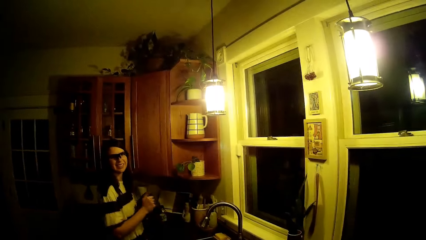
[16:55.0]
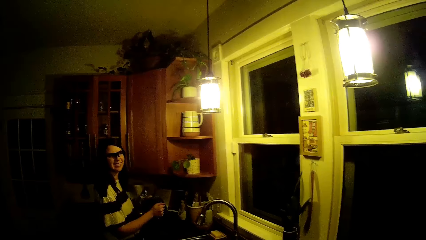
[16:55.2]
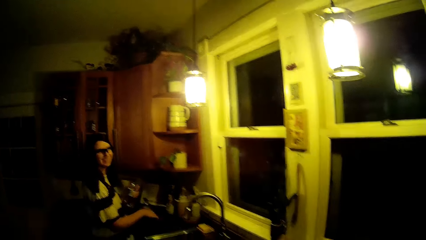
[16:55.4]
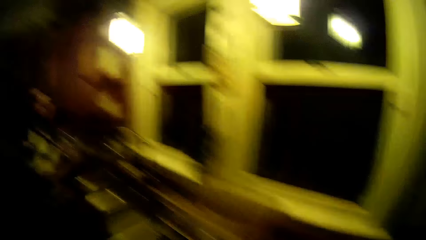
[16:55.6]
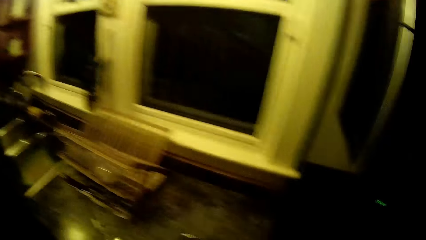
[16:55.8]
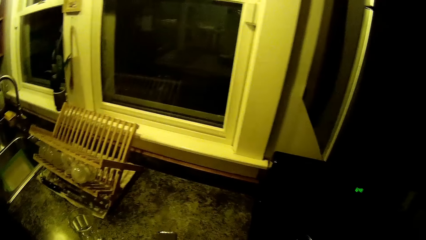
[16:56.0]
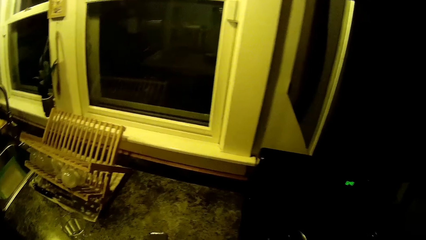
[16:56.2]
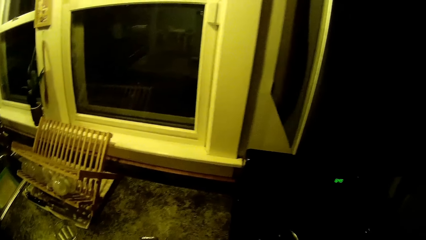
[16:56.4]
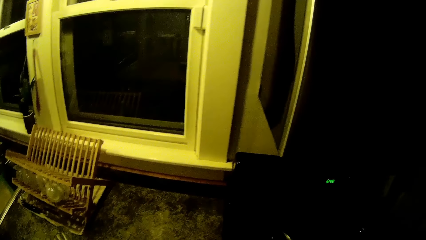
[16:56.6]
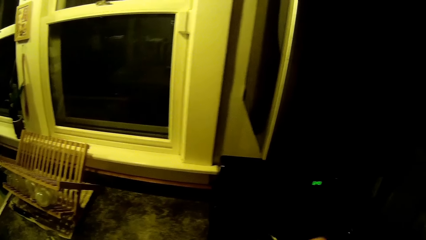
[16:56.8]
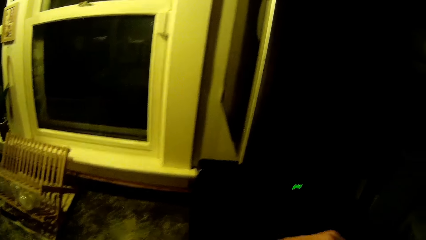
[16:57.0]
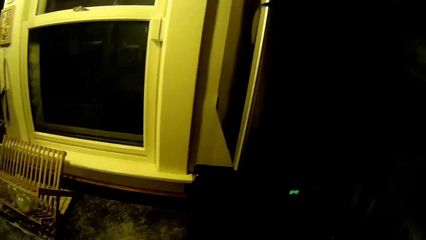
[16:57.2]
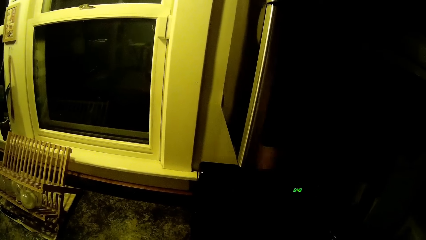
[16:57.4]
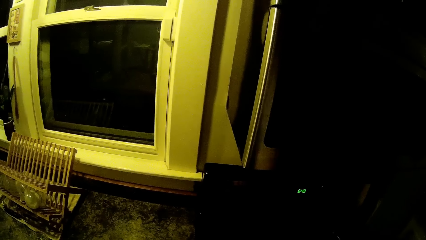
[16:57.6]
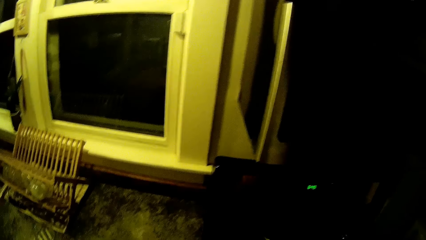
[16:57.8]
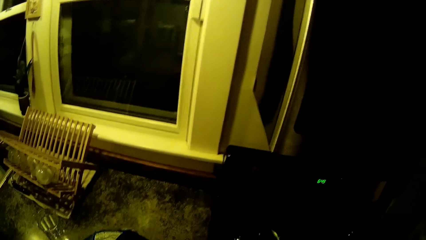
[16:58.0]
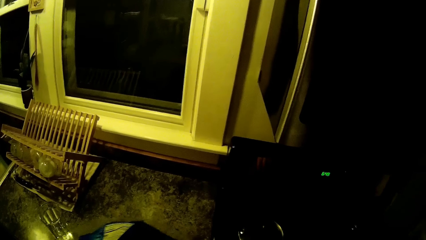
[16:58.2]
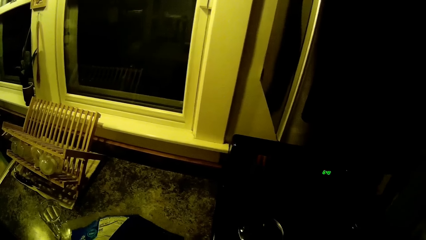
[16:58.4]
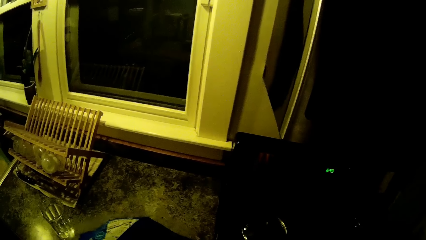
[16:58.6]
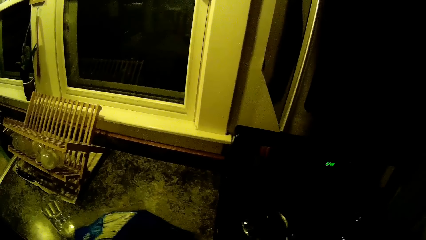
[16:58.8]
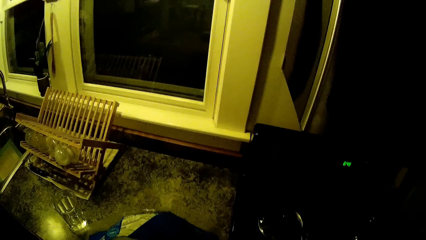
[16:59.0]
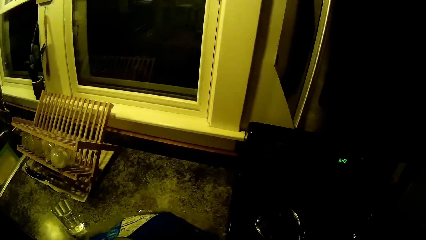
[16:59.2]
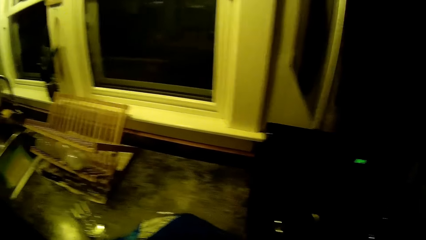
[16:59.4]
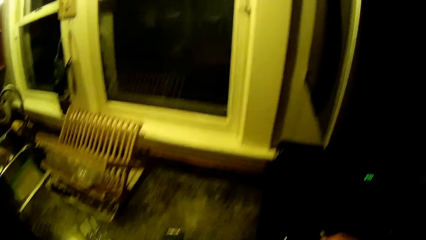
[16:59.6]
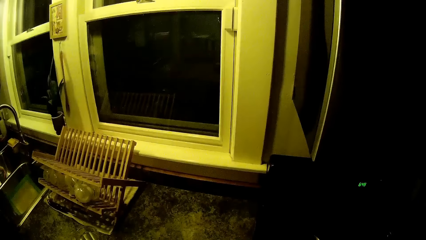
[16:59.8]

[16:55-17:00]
The camera wearer looks at the woman.

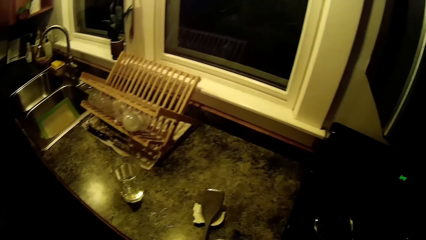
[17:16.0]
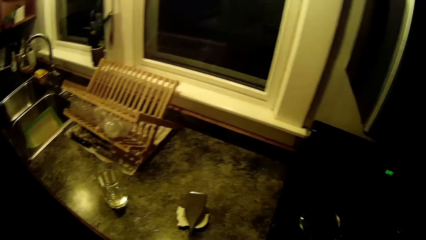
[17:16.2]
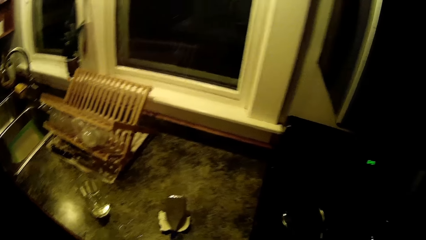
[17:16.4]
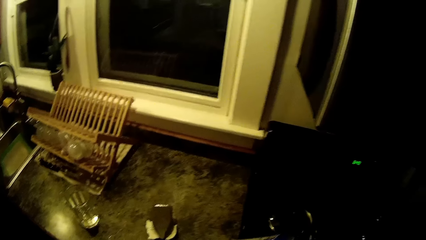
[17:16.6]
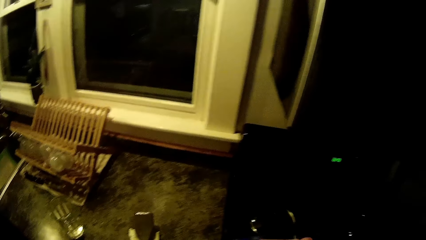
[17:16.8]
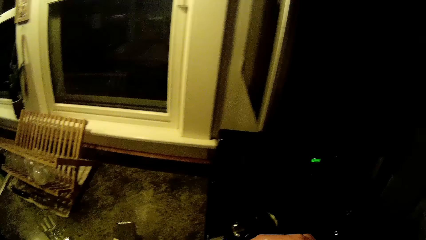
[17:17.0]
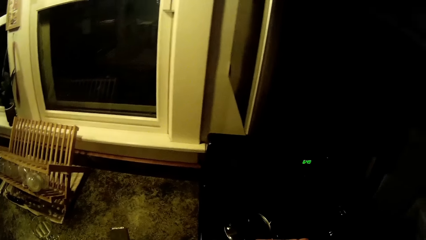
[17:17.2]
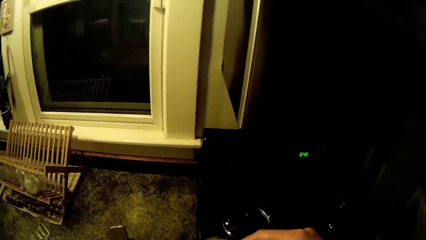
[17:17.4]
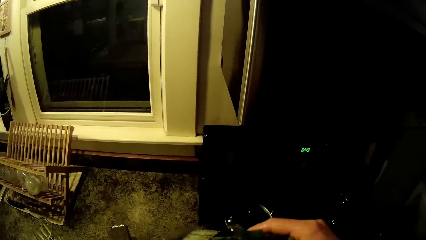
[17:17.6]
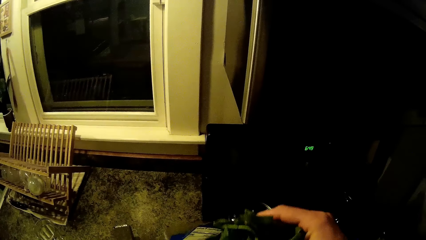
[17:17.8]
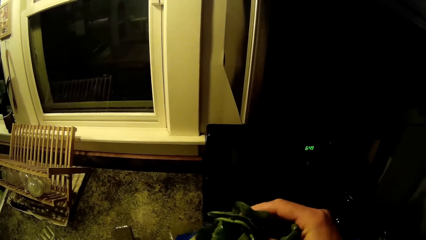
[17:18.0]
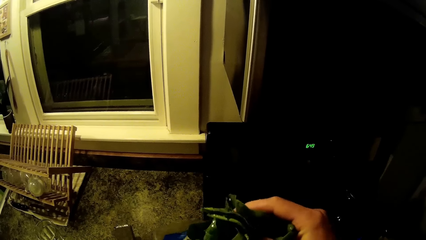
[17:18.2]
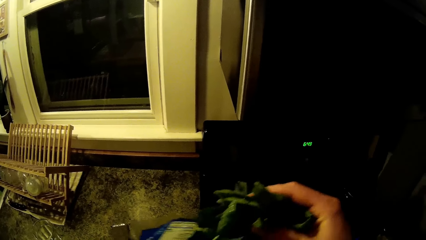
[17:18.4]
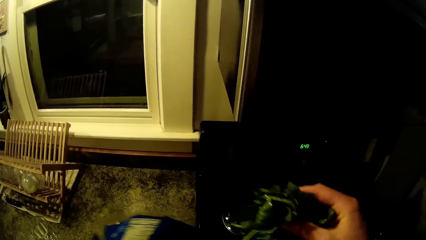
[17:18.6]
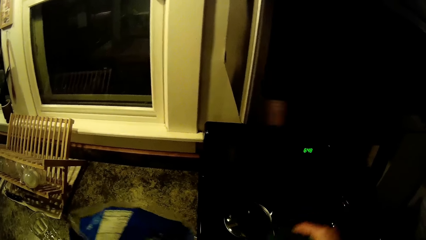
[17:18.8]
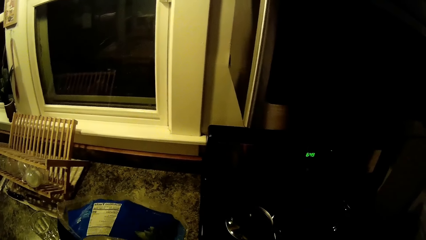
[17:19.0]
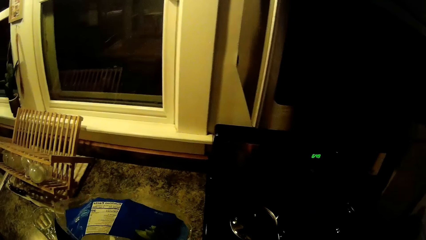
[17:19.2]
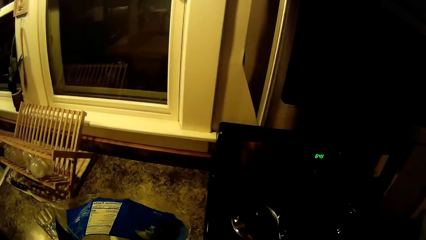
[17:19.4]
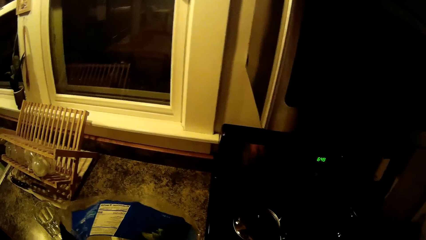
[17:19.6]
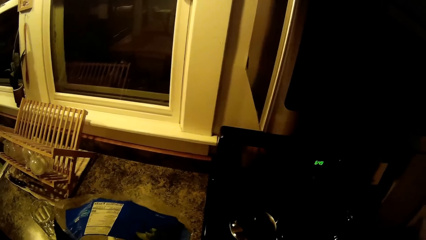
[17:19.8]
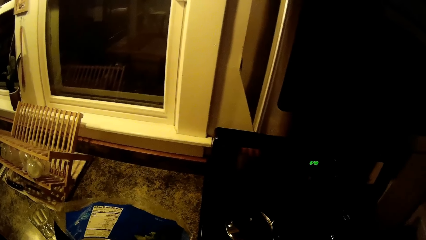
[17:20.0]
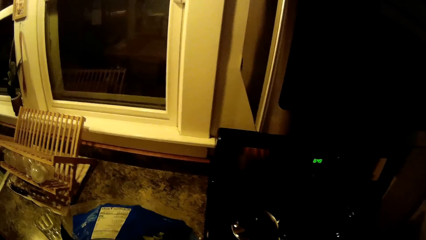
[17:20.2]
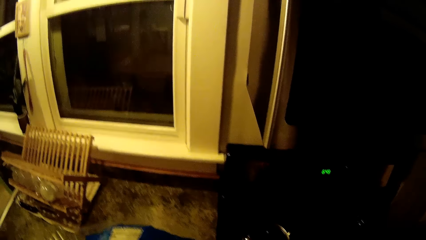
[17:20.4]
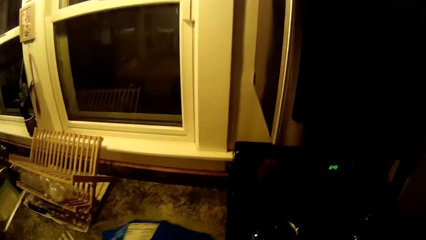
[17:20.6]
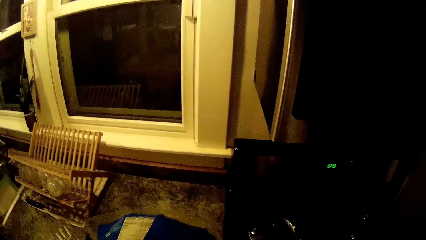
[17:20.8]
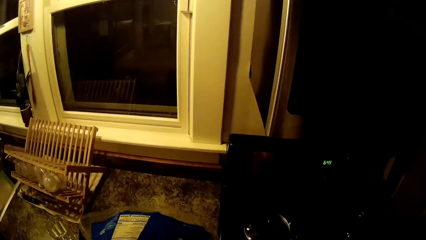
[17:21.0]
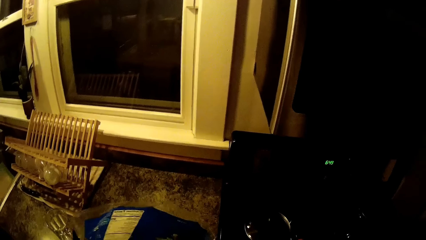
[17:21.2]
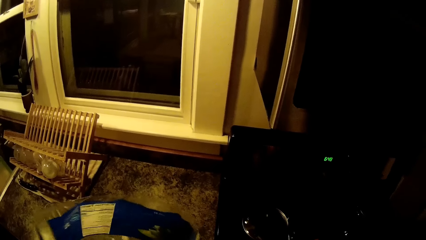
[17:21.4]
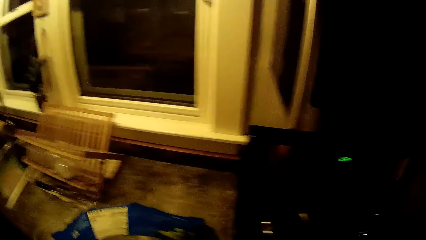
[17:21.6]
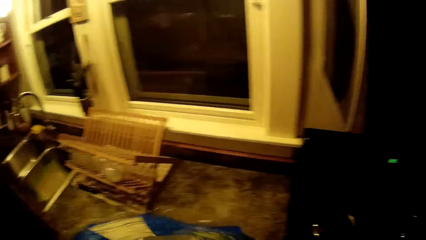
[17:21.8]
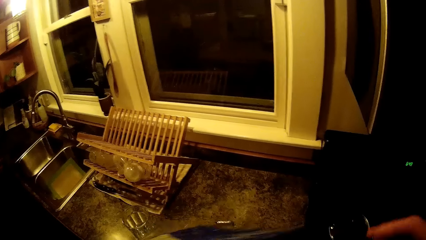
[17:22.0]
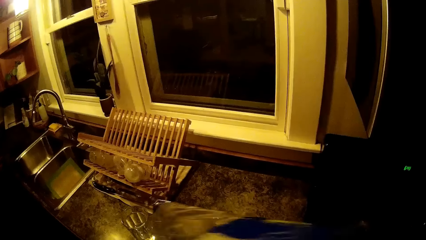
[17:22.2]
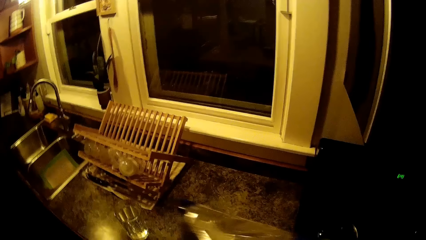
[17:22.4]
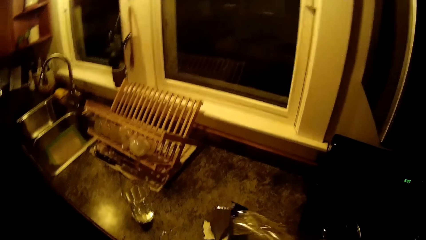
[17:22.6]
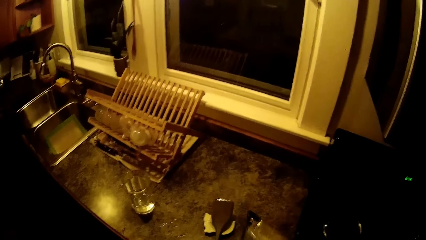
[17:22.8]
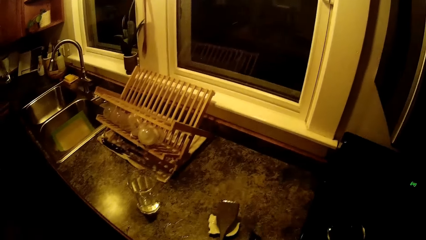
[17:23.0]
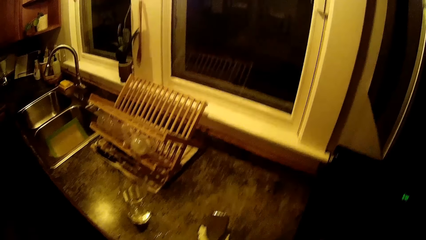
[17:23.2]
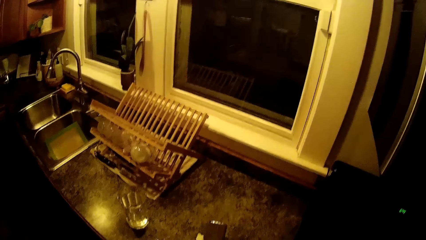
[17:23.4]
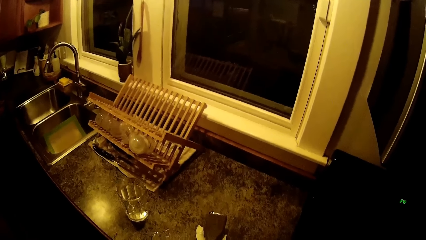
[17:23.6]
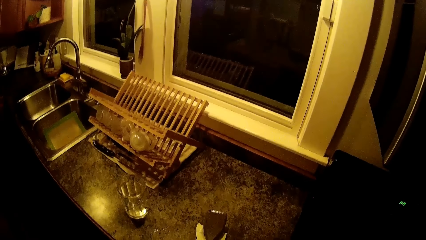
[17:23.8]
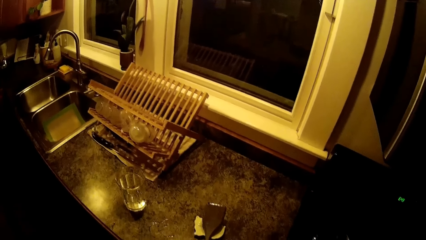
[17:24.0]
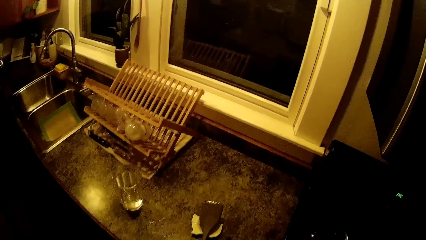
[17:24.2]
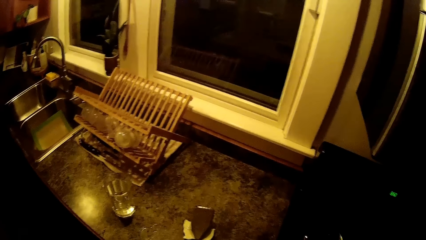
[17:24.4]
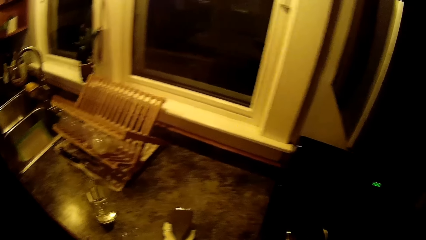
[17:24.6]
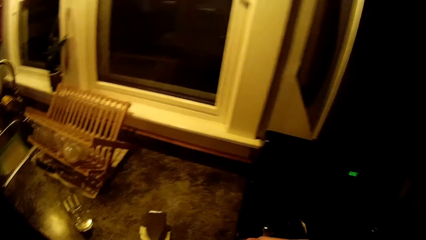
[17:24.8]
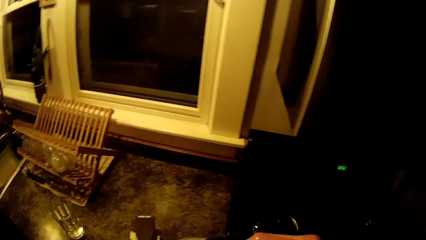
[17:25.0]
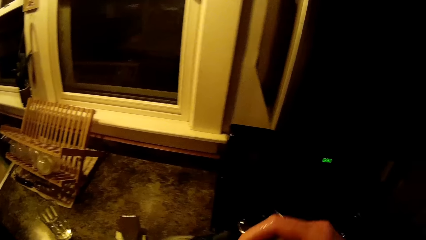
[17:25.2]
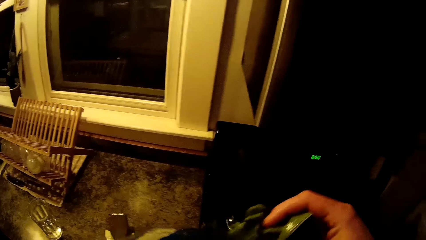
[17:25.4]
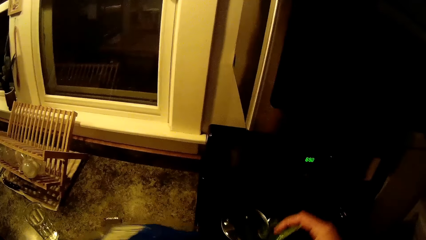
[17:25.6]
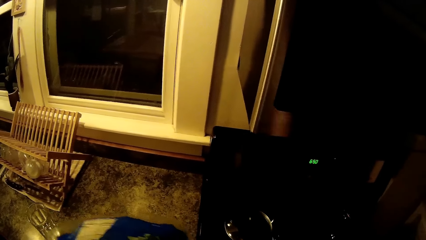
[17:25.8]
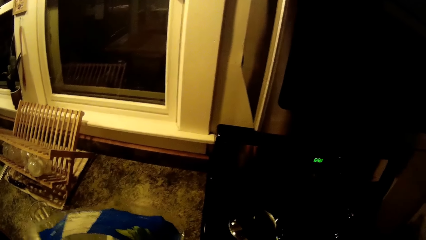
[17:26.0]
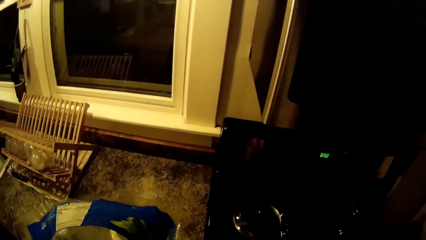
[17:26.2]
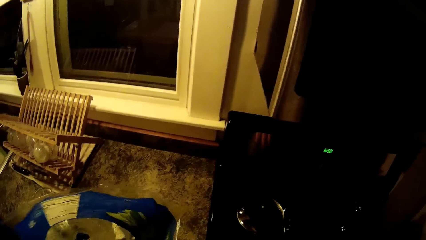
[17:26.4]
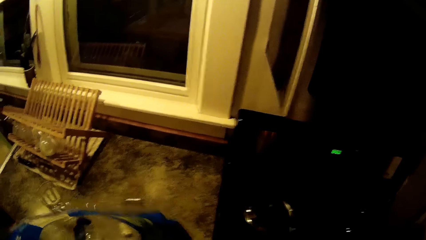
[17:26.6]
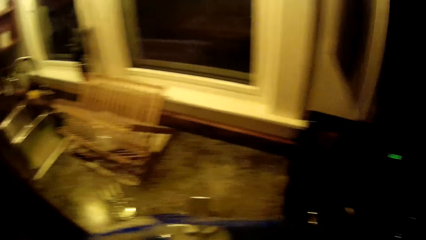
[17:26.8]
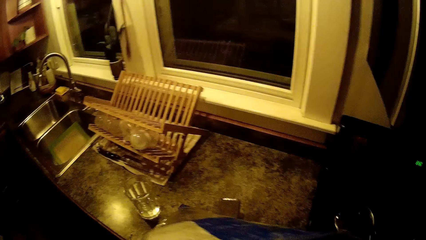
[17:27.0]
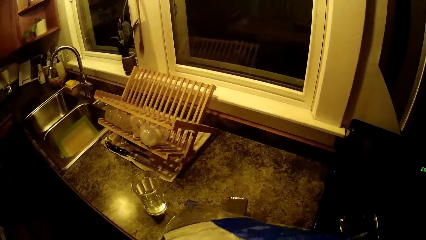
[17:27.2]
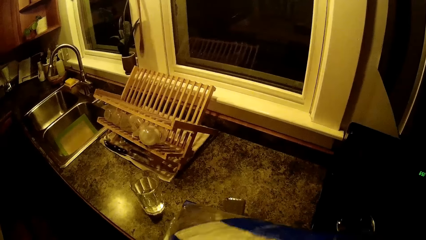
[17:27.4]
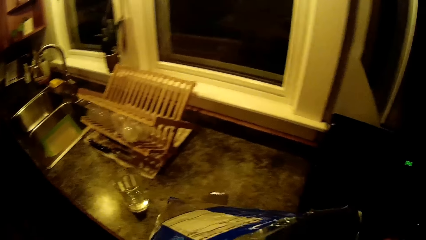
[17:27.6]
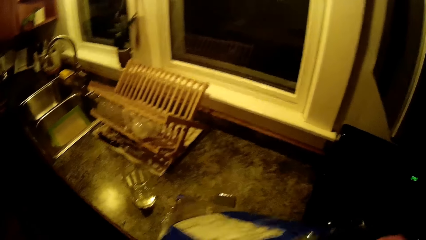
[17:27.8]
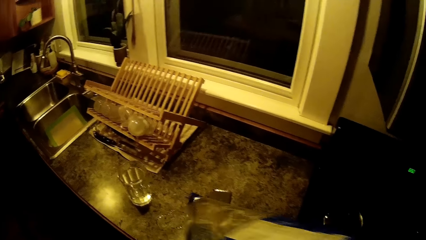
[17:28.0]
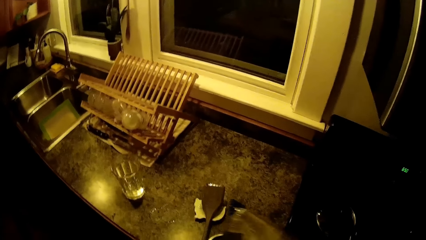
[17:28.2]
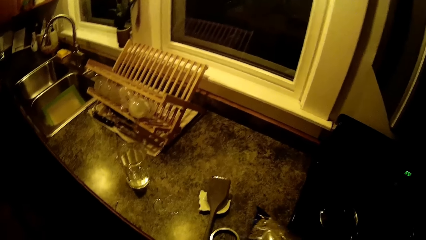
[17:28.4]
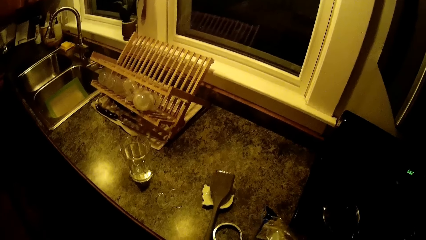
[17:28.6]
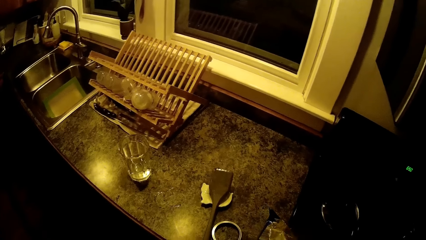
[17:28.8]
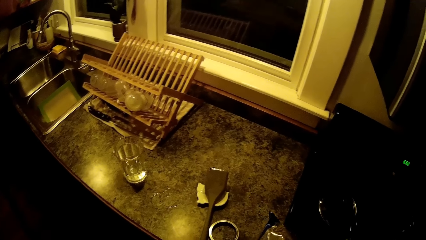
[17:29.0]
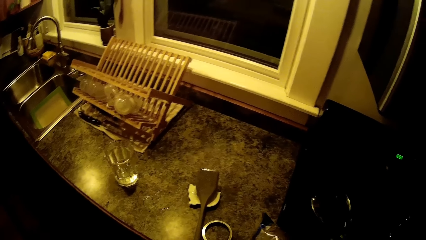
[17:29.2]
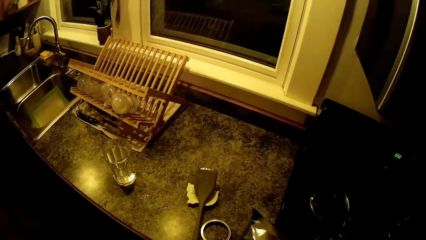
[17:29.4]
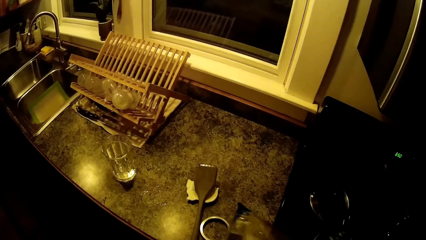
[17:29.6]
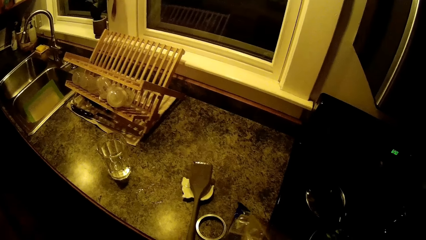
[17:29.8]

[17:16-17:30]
The camera wearer removes spinach from the bag with his right hand. He removes the spinach from the bag with his right hand again.
